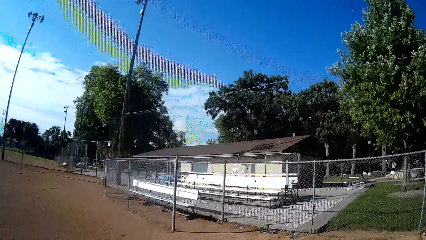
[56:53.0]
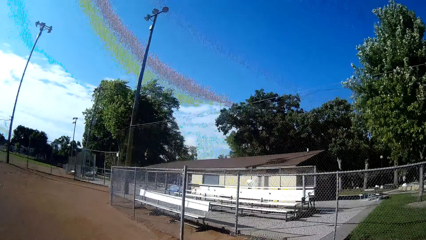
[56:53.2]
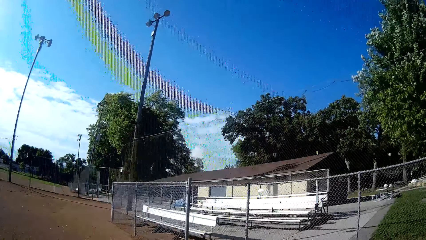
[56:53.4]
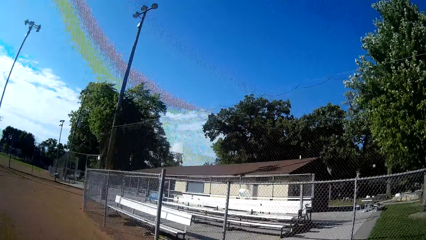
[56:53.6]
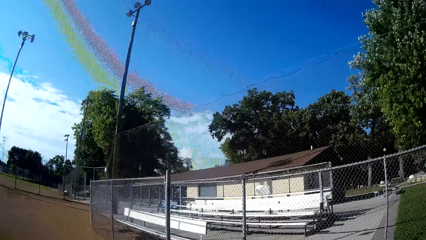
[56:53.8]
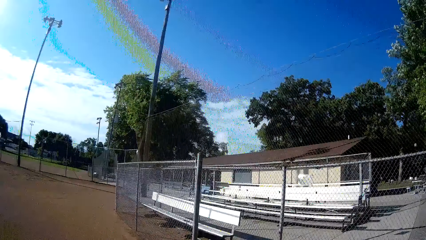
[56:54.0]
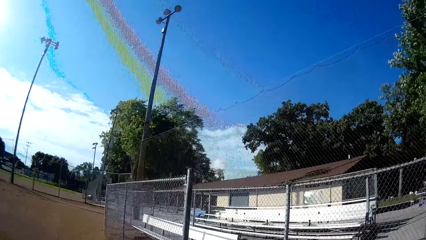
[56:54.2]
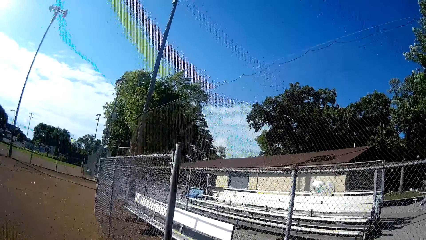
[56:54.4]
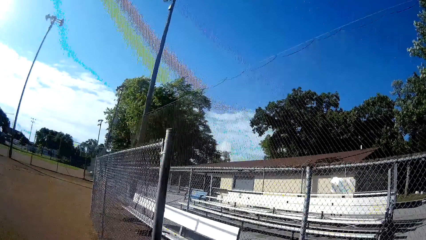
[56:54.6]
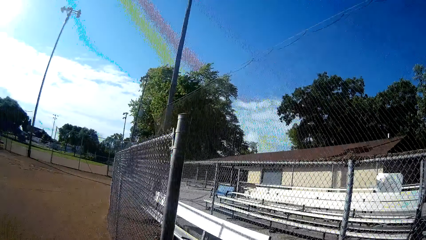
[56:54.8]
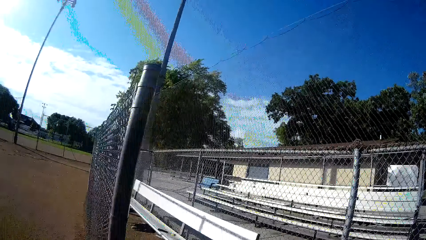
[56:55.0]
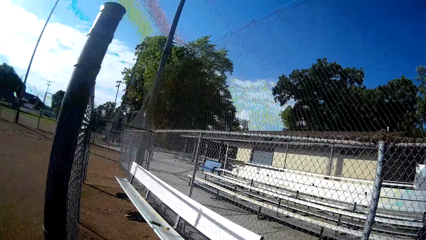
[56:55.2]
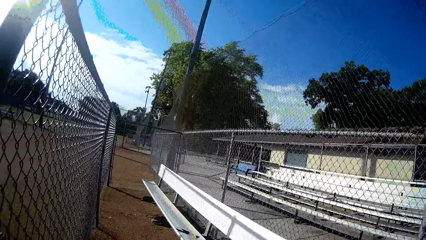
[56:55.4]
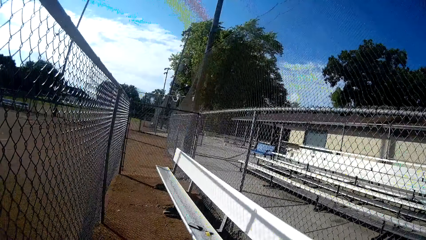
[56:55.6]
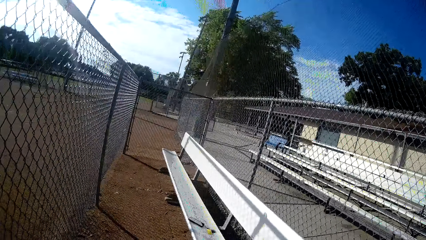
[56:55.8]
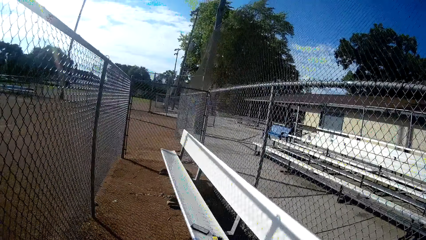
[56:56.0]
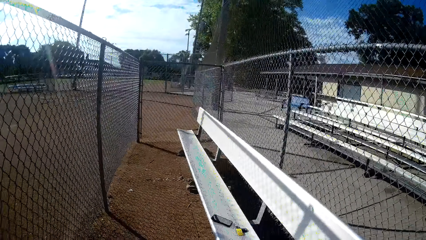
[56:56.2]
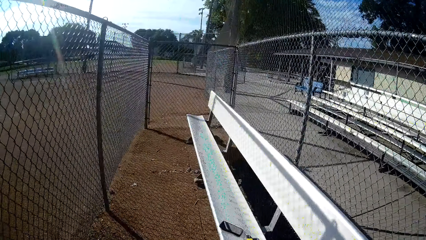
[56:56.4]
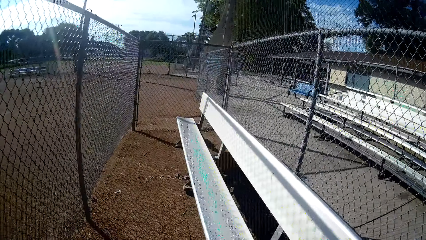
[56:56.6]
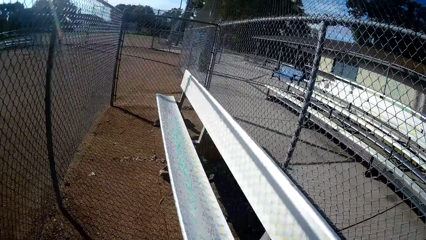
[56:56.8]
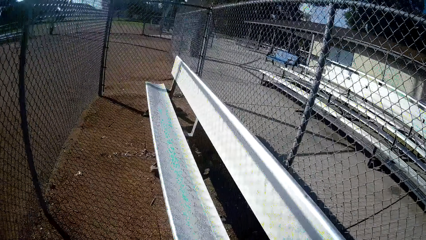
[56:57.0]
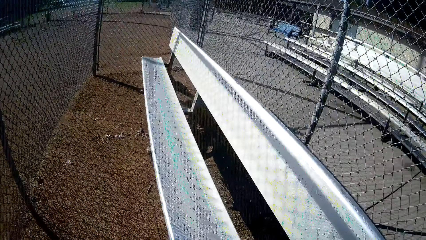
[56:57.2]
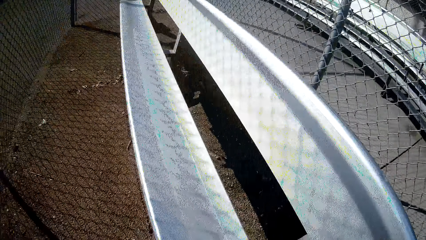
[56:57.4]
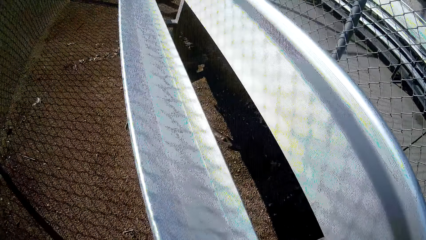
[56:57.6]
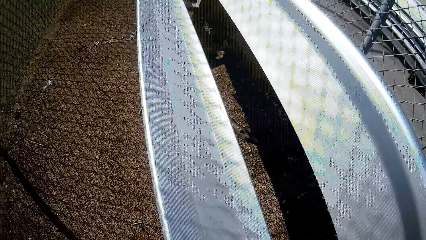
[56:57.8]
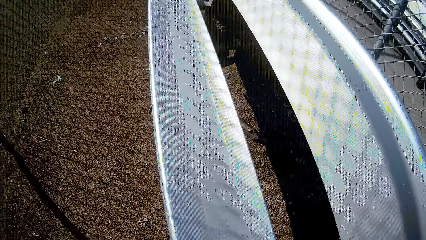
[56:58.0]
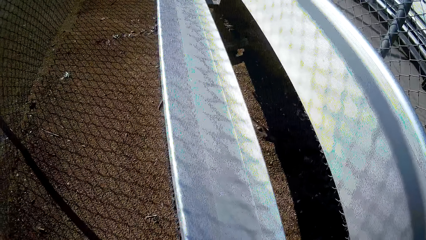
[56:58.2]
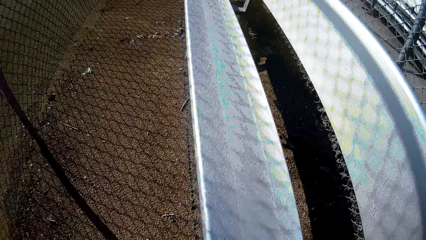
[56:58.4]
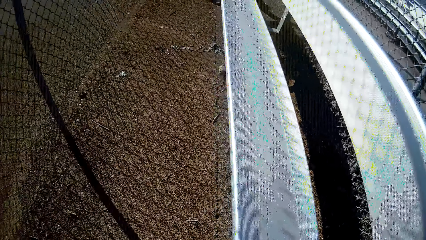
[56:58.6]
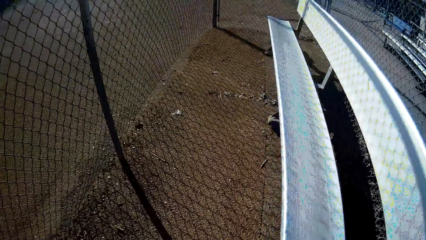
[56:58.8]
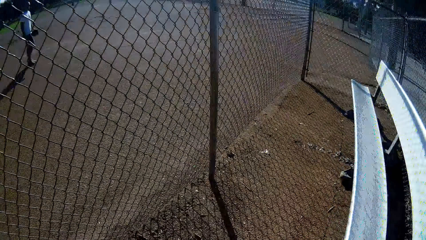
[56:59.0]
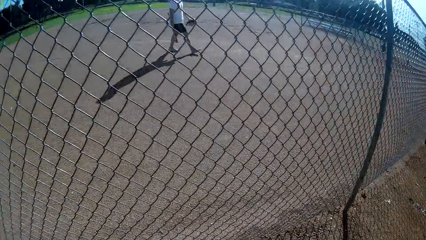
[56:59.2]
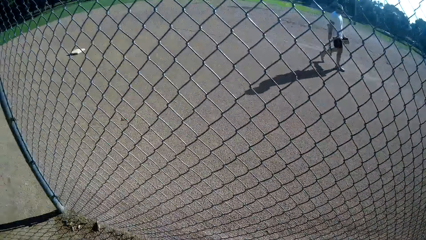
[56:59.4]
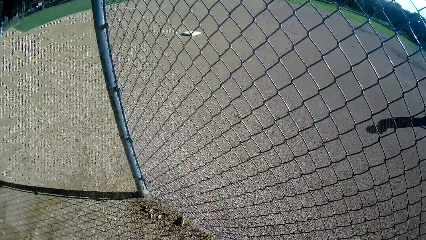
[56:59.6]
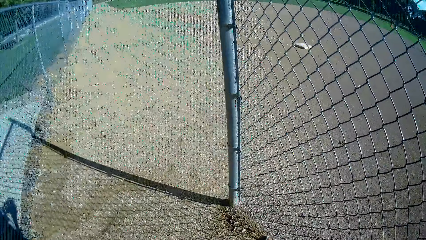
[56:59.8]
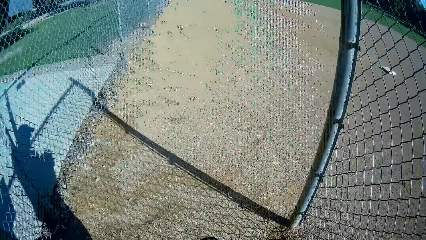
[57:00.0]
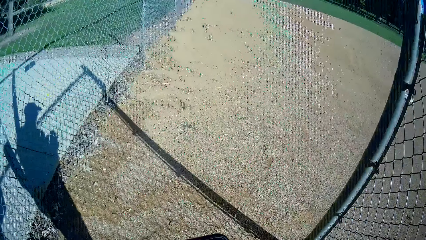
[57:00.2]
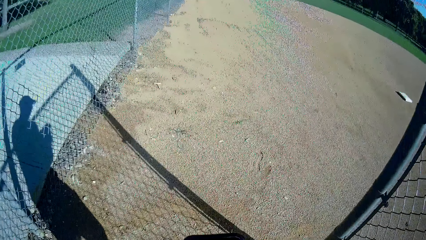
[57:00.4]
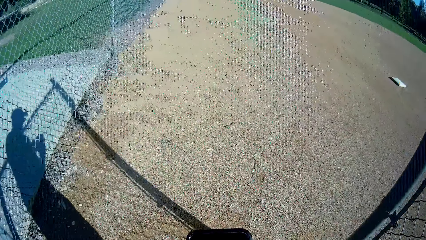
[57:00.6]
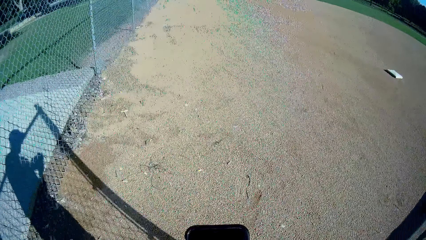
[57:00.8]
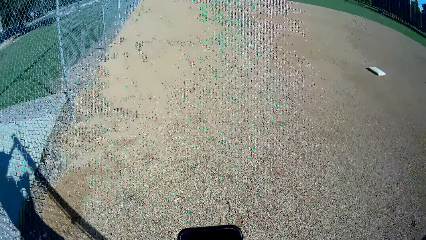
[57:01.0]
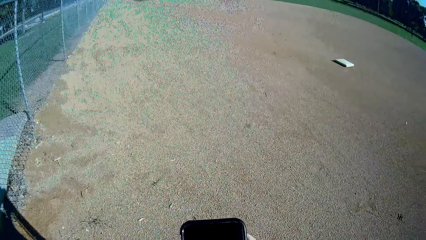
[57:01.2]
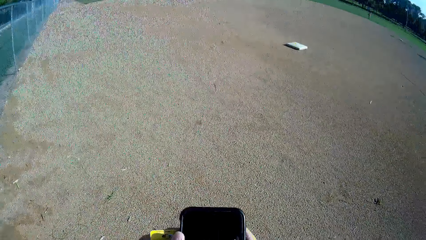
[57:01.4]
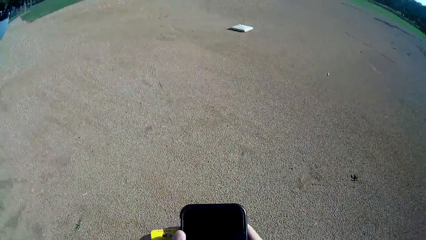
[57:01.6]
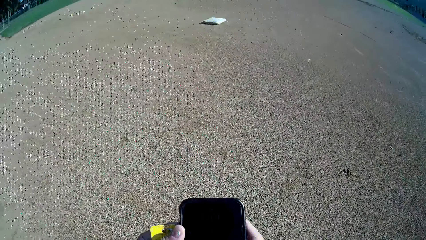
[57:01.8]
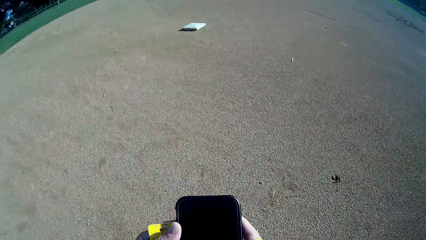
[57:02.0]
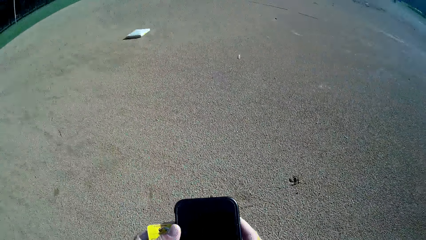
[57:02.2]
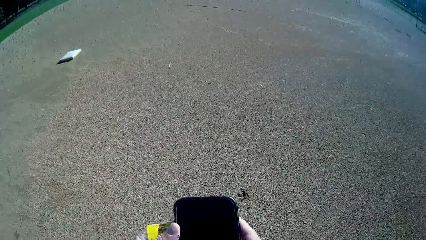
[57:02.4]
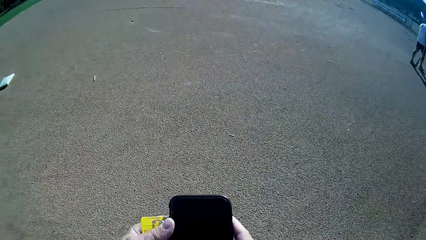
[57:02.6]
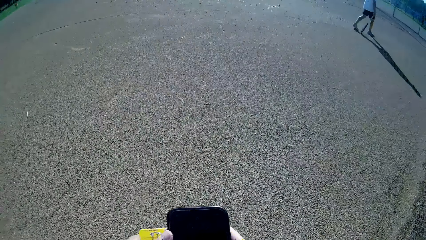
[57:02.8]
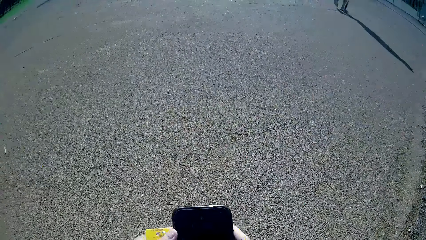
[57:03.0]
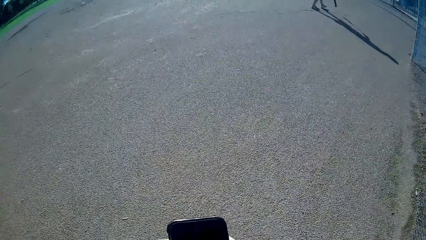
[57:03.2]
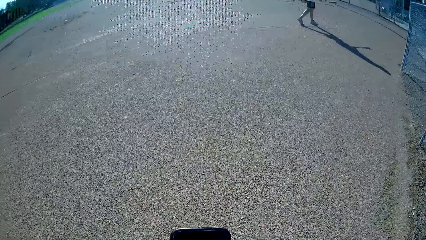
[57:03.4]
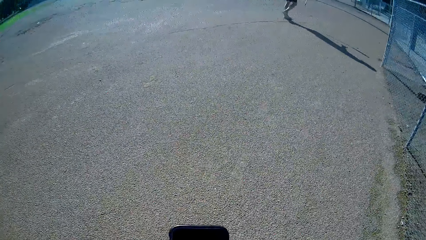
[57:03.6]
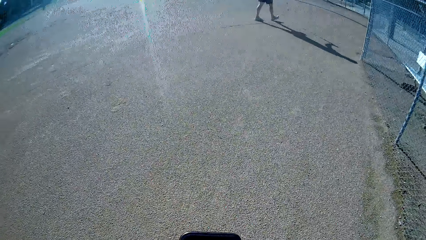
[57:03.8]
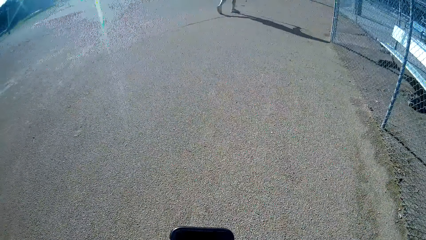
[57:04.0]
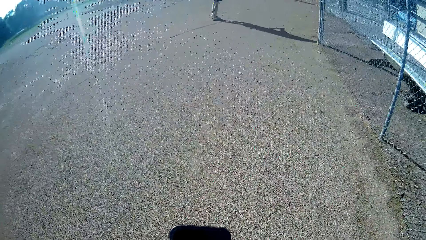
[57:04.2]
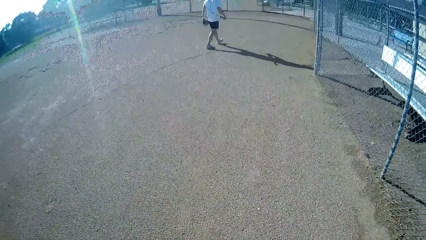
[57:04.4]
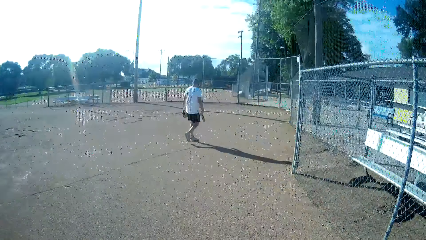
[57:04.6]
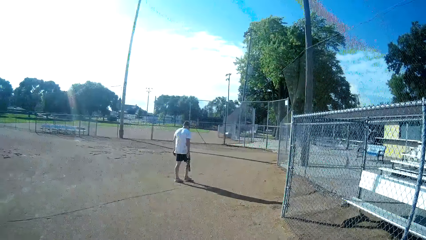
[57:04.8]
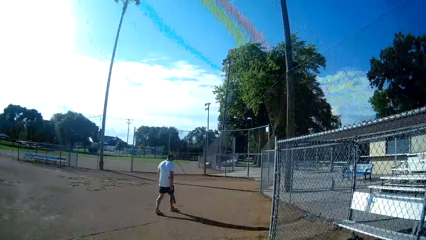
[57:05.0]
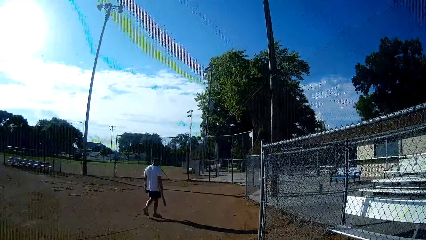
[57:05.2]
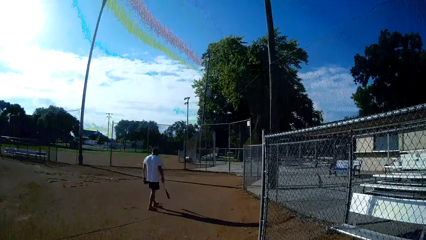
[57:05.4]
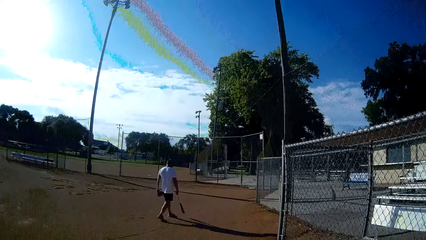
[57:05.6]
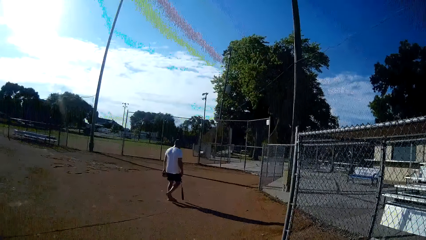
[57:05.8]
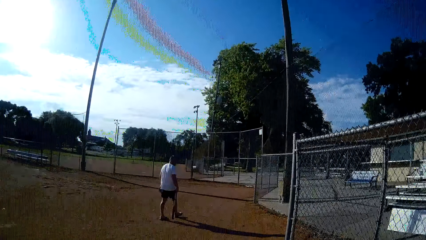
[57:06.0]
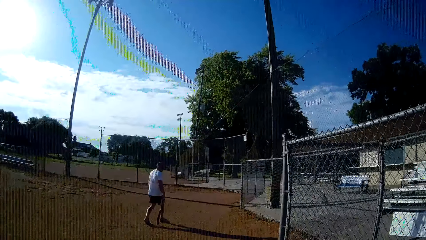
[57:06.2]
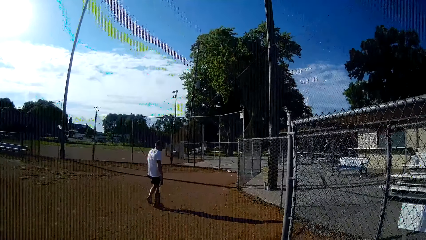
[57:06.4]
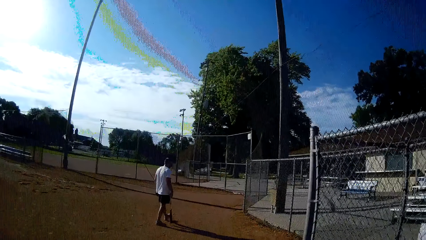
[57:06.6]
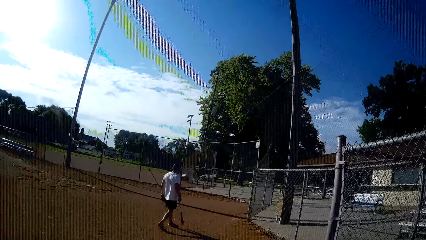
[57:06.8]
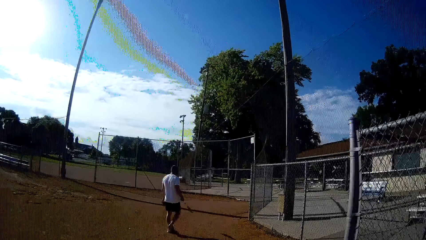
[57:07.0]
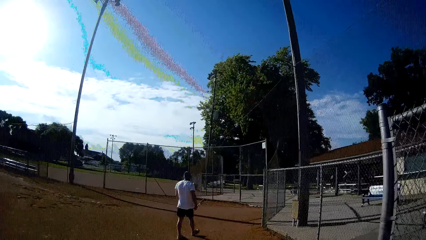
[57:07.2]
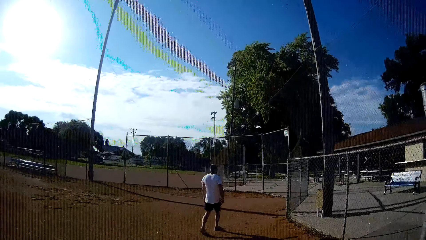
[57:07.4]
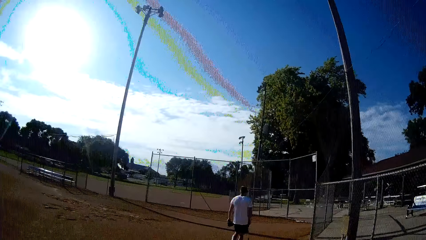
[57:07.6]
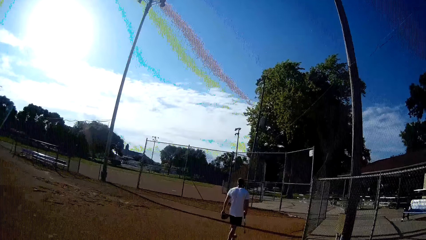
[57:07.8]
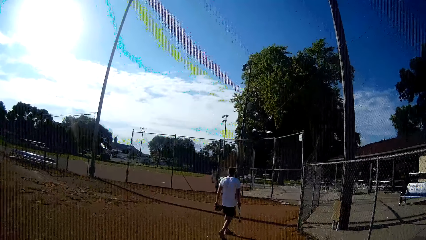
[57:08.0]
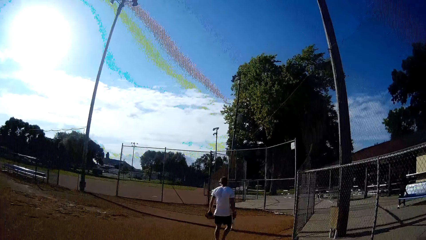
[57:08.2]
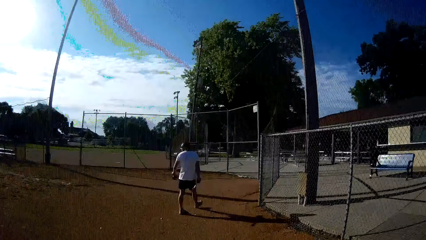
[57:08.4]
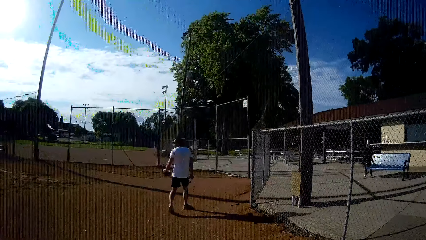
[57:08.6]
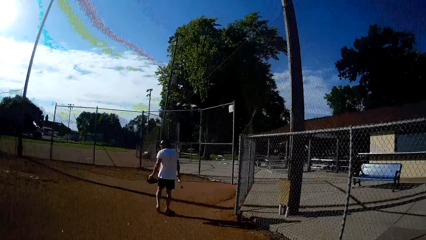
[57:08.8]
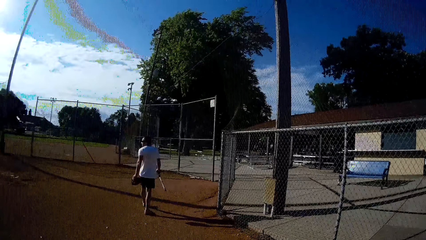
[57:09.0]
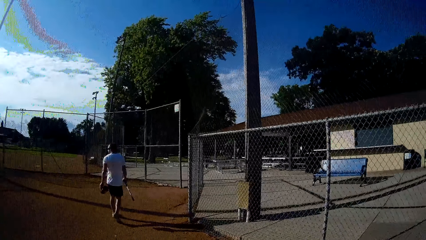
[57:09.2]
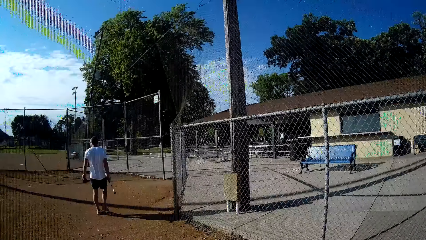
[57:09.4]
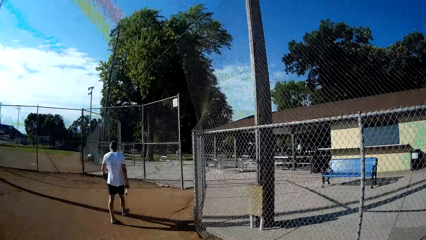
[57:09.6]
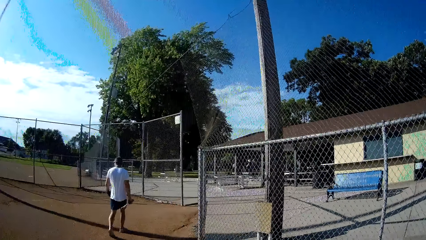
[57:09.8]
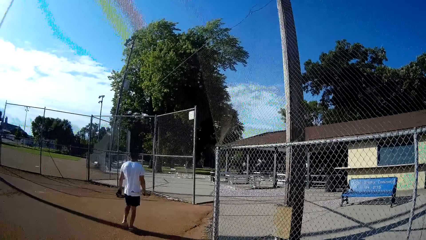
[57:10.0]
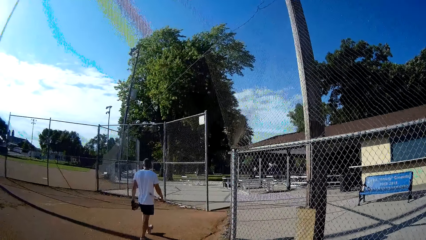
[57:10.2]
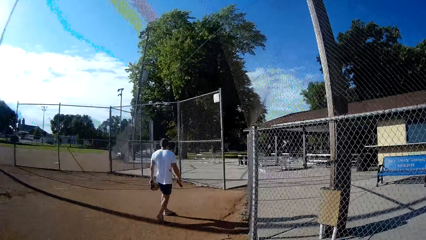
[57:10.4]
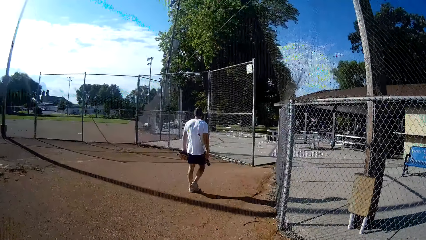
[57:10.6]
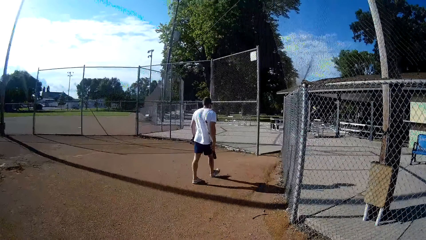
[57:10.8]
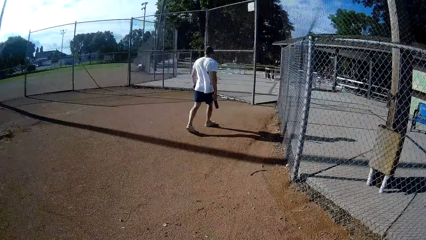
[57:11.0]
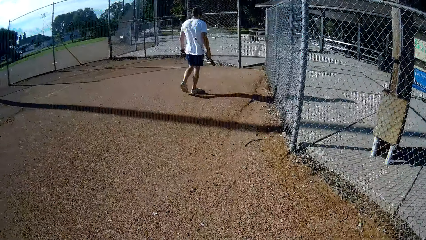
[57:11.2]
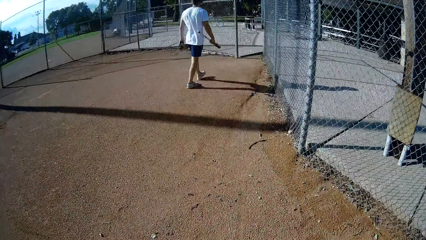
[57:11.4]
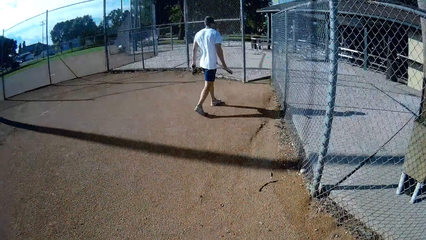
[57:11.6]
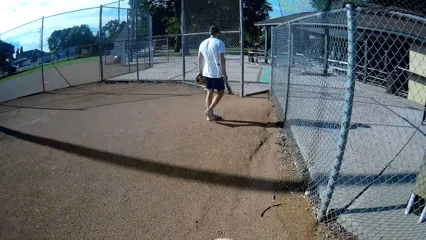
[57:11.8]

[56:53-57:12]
The camera wearer picks up the phone from a bench. They walk outside the field. They turn around. They operate the phone. They check the phone. The man walks around with a baseball bat, walks towards a car and looks back briefly.
